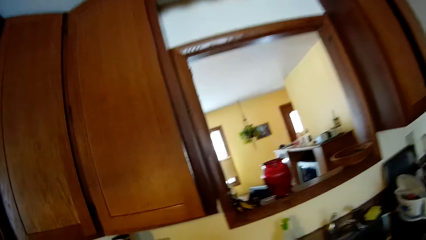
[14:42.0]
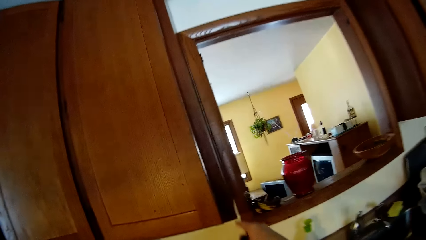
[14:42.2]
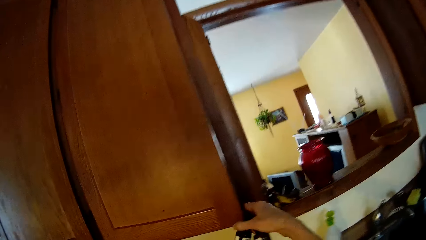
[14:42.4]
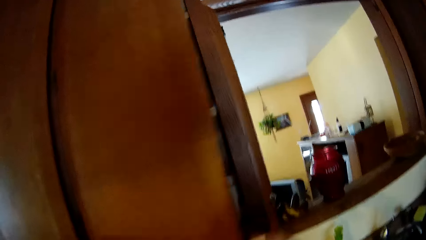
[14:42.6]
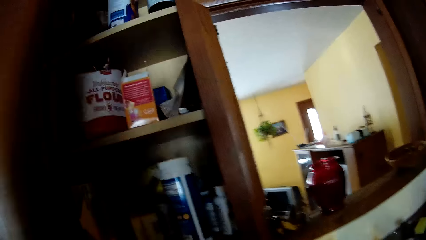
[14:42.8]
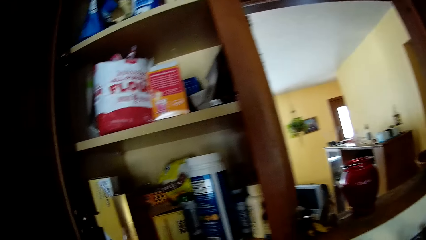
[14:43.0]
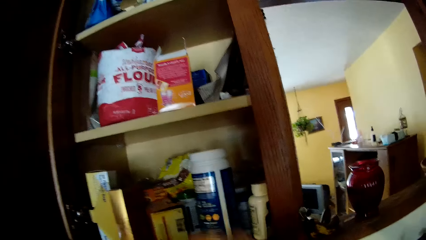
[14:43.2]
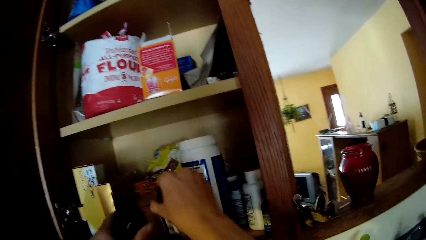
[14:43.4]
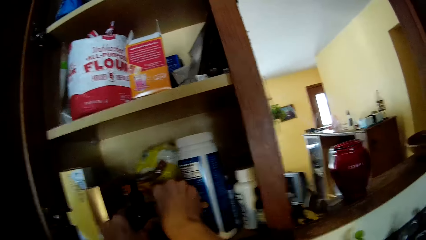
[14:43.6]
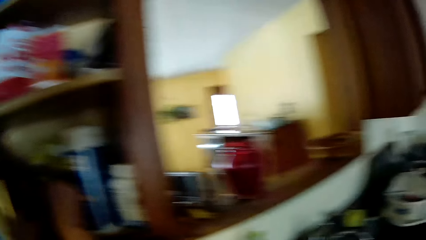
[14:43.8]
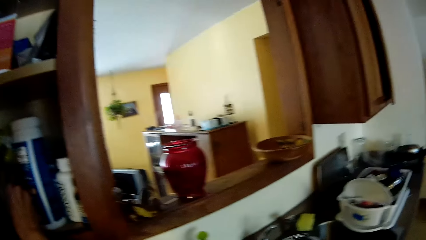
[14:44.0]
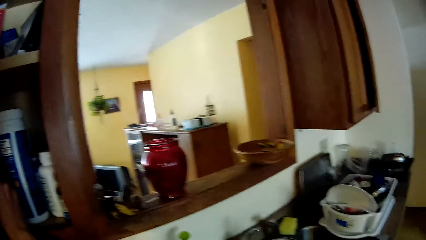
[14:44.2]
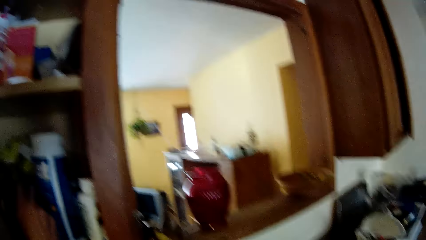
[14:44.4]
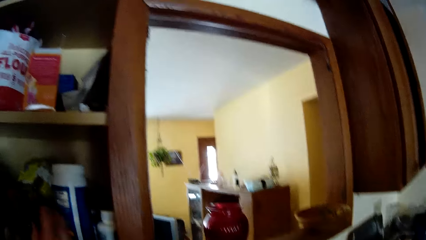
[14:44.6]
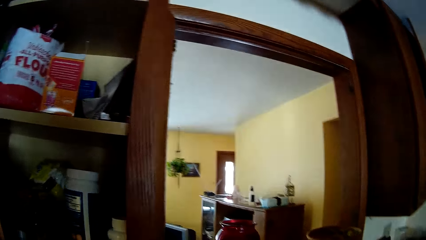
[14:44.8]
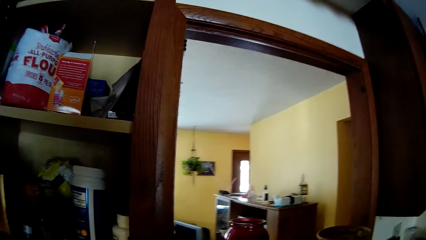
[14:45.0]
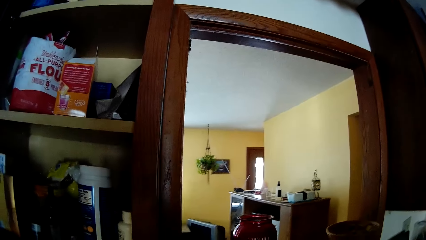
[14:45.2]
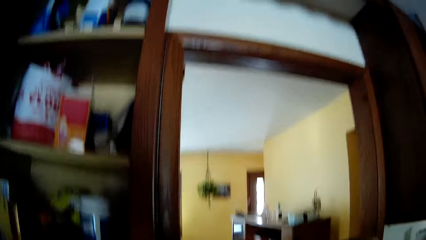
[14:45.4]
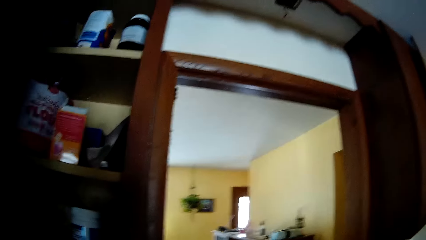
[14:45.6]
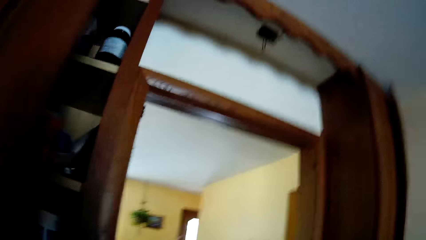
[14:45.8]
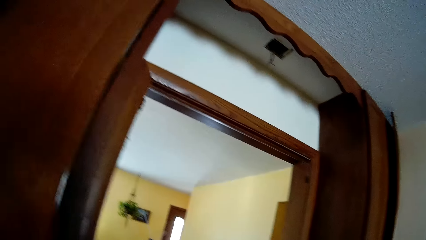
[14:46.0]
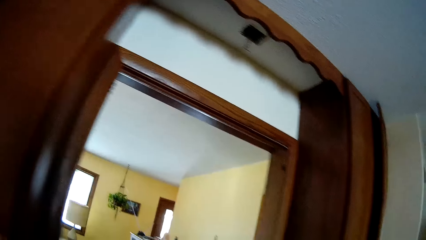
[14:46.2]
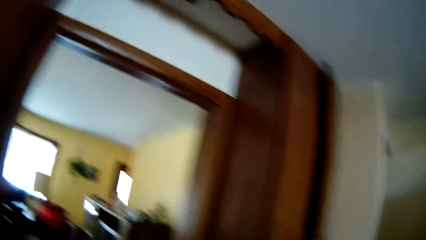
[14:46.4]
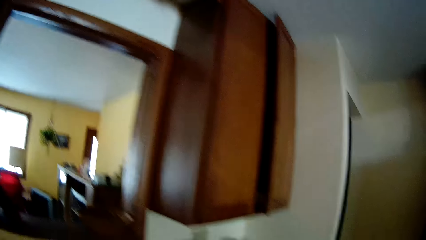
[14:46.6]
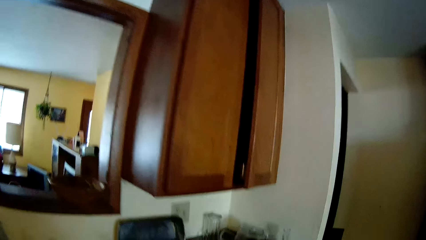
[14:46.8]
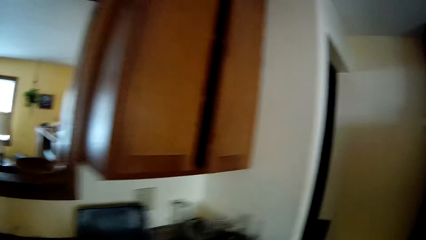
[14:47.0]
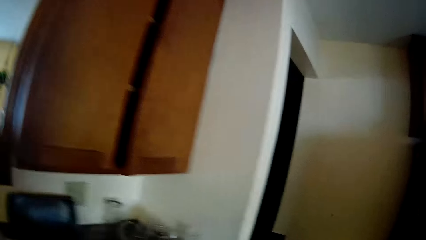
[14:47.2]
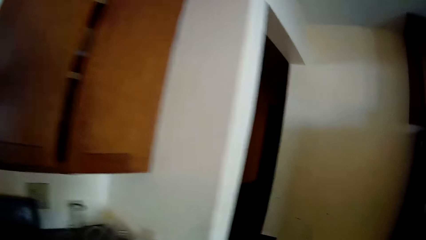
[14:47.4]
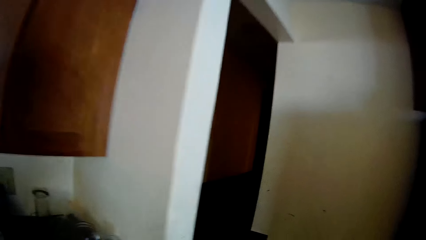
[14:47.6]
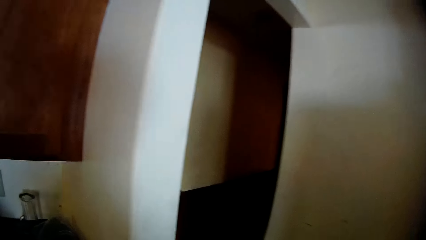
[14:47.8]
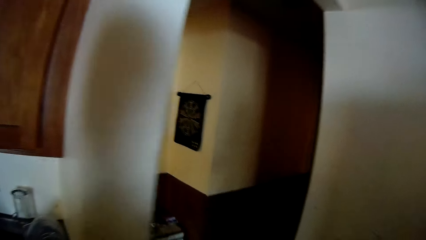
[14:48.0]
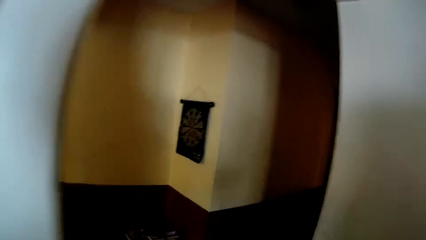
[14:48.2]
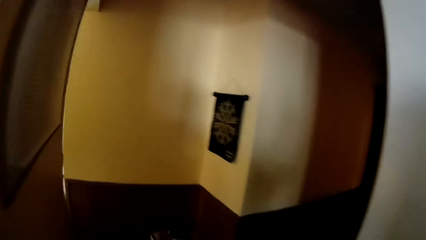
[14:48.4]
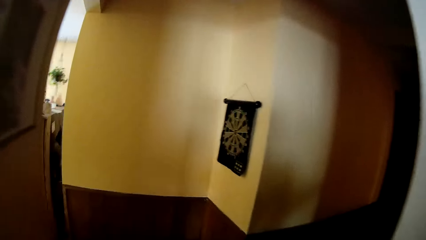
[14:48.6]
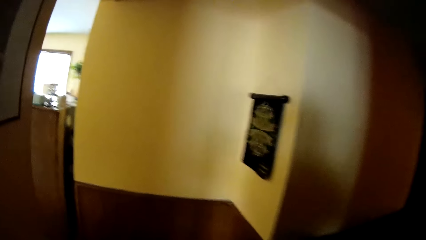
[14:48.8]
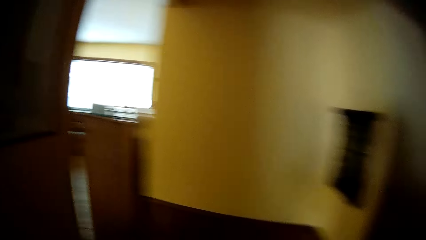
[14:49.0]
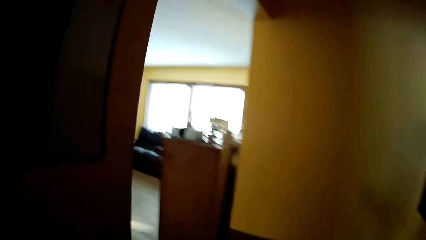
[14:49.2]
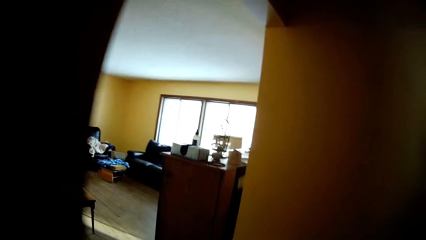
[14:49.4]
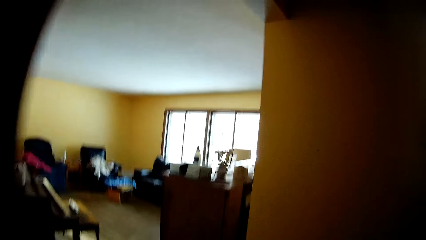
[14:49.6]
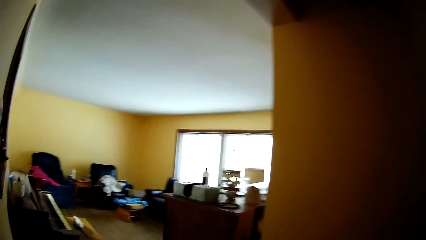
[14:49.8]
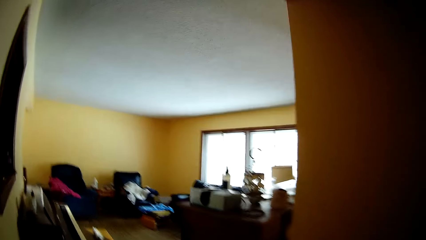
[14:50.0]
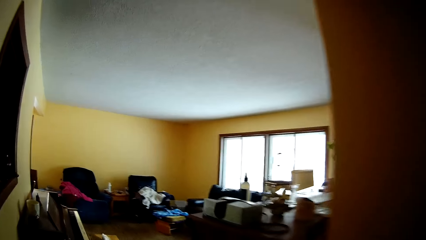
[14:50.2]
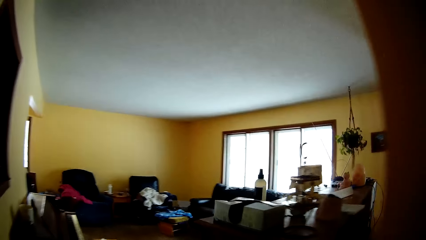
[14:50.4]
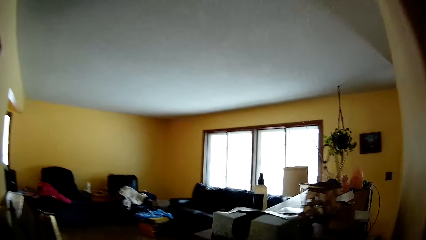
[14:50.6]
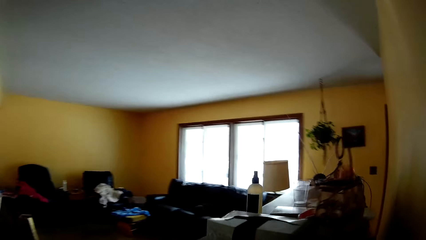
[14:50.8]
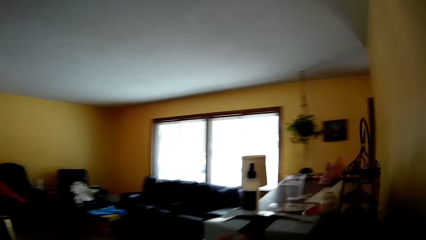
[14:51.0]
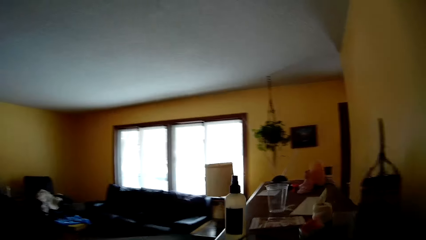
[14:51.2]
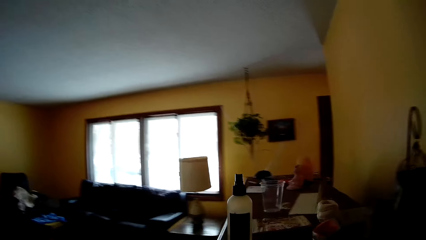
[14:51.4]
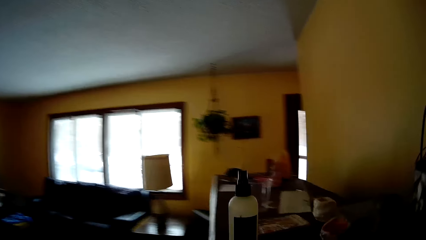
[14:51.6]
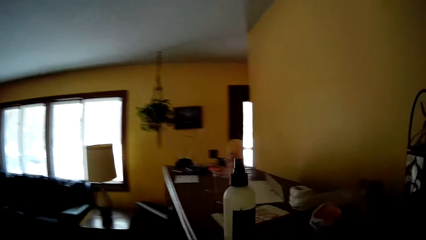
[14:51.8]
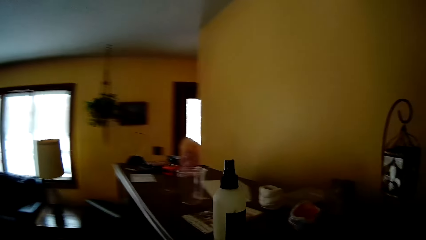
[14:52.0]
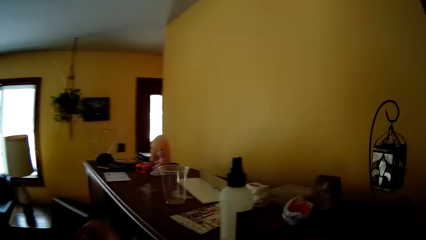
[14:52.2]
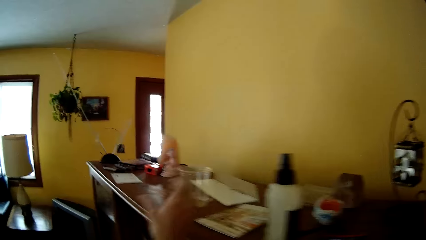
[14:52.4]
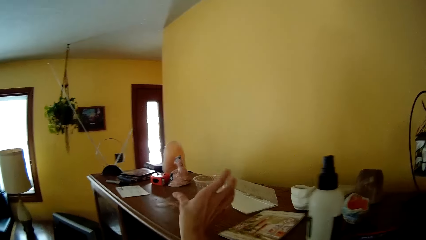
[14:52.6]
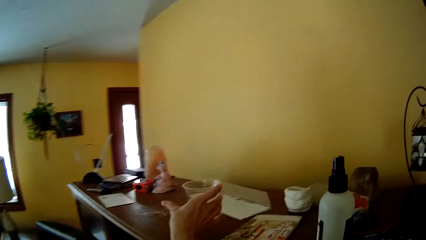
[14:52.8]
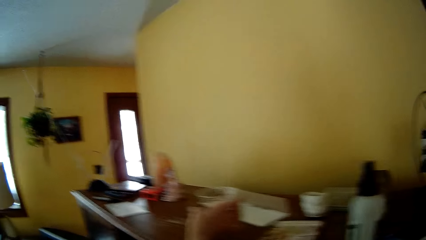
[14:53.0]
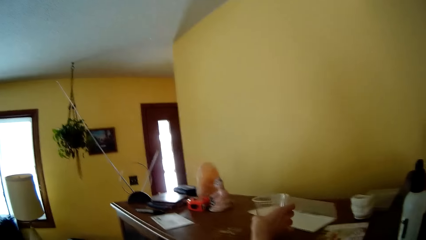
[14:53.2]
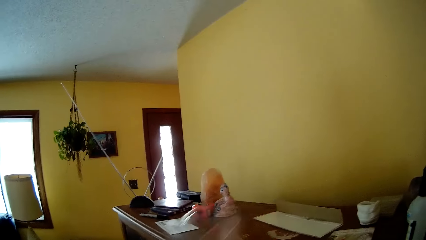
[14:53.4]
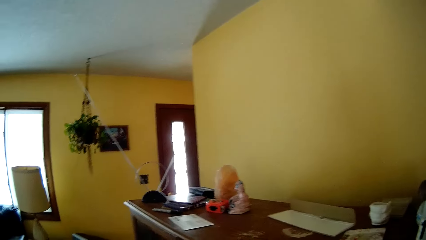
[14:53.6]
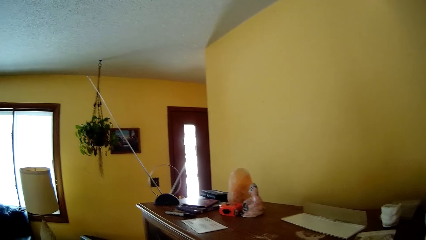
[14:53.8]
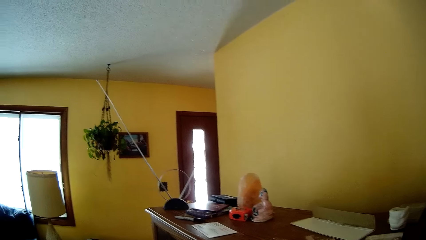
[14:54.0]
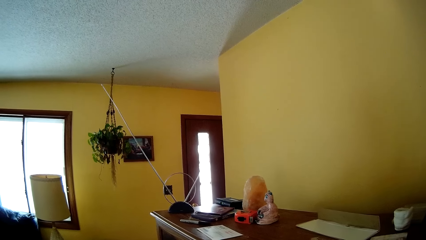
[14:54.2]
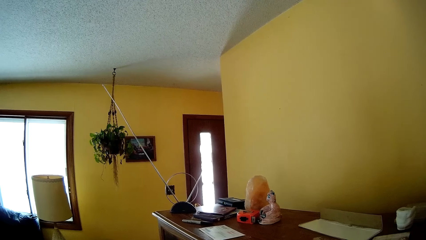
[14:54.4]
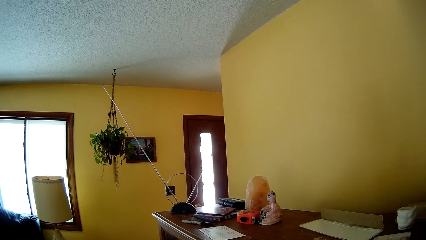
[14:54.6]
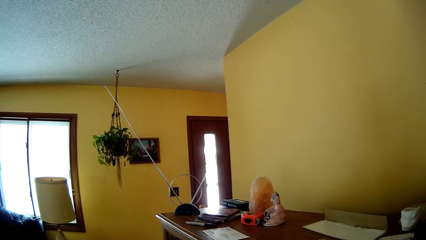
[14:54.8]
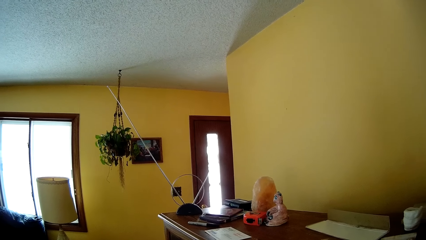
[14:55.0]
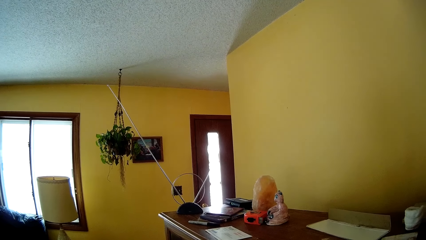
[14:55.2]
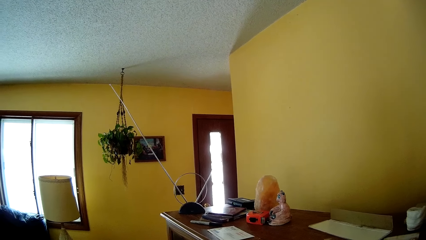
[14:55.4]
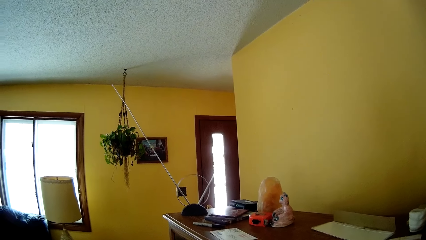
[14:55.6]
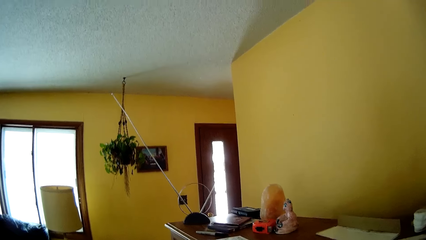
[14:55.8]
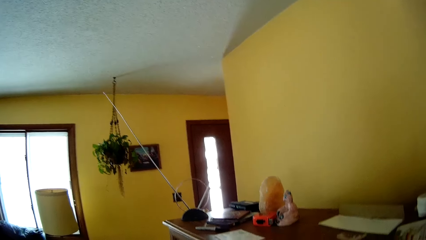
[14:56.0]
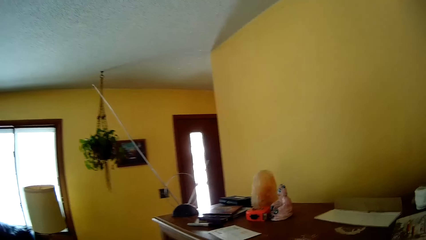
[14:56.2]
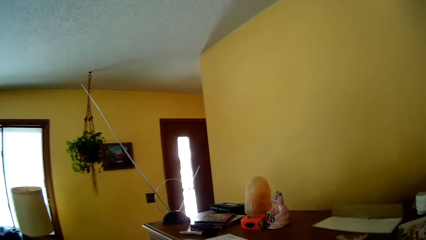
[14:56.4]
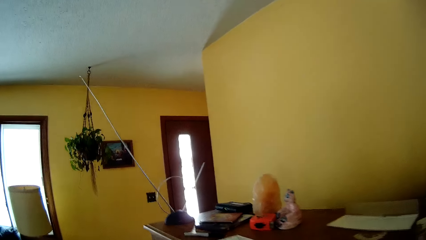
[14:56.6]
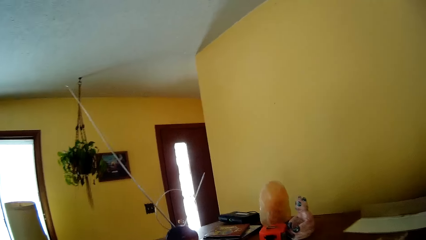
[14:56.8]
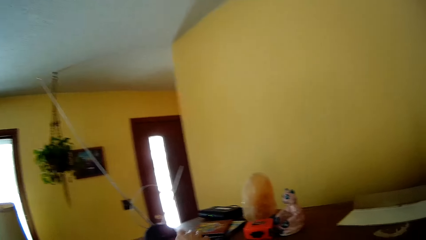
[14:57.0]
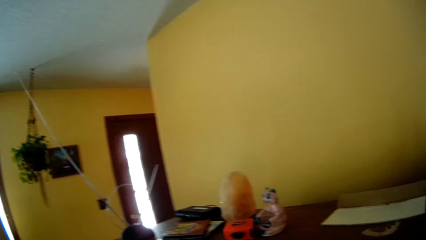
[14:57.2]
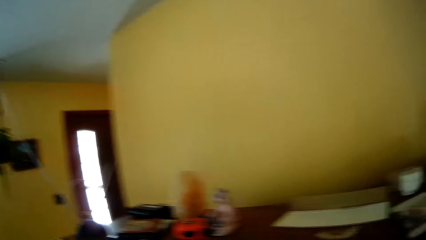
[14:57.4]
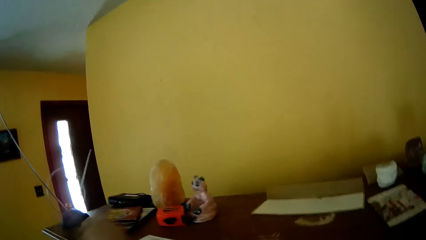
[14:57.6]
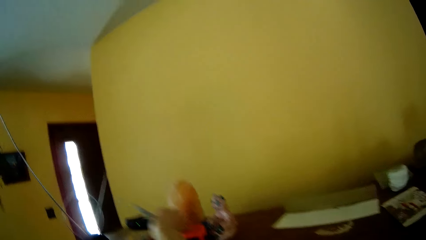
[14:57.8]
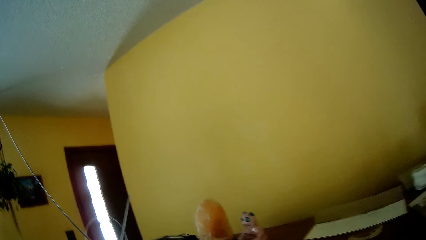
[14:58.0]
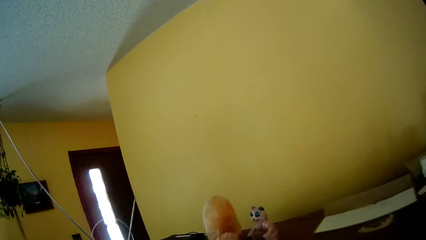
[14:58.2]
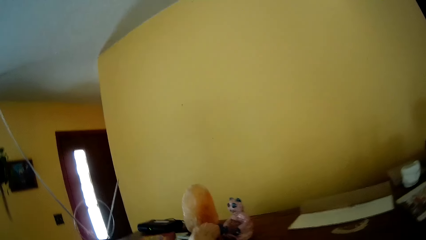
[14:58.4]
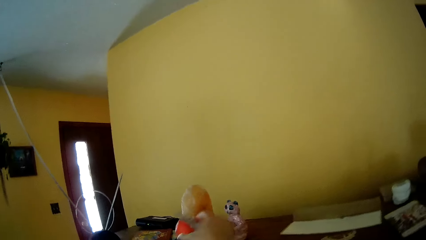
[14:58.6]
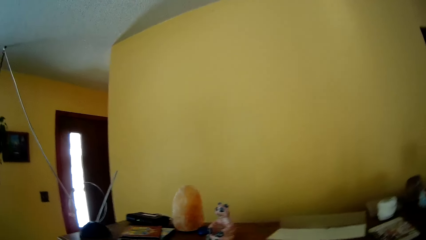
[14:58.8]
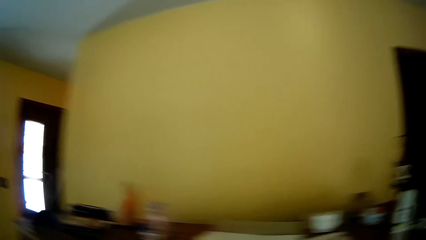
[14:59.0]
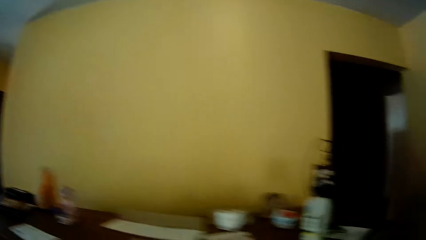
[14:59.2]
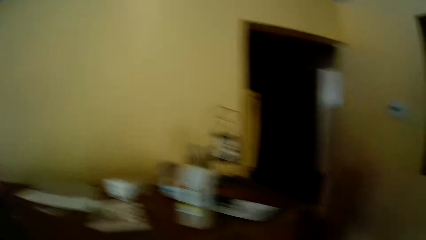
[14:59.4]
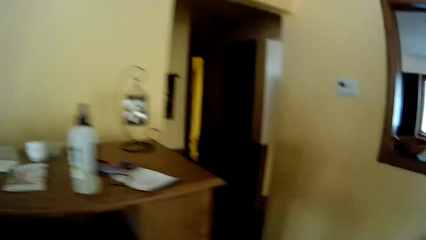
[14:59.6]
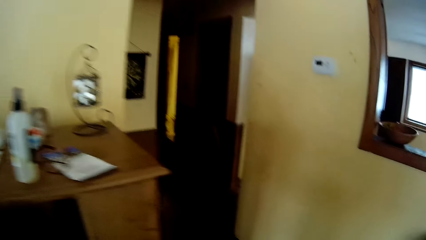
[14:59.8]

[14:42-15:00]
The camera wearer opens a cabinet with her right hand. She places a bottle in the cabinet with her right hand. She places a bottle in the cabinet with her left hand. She closes the cabinet with her left hand. She walks towards the living room. She walks around the room. She picks a box of serviette on a table with her right hand. She picks a cup on the table with her right hand. She picks a pen on the table with her right hand. She picks a tape measure on the table with her right hand. She walks towards a dining room.
